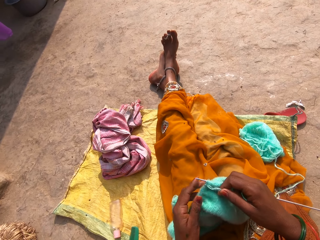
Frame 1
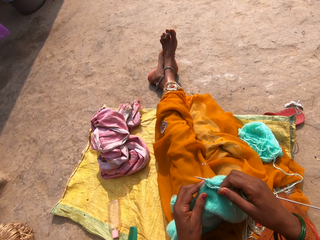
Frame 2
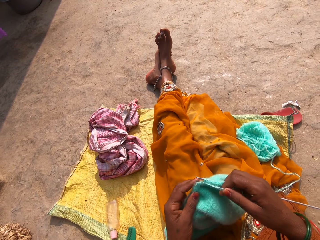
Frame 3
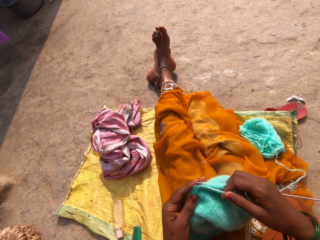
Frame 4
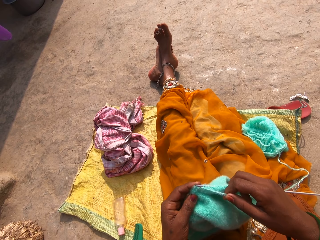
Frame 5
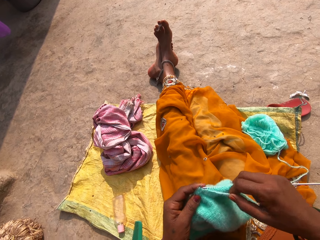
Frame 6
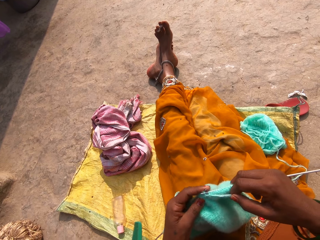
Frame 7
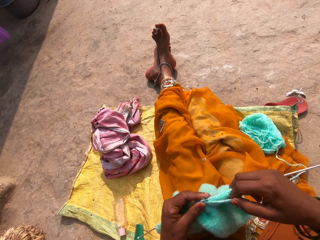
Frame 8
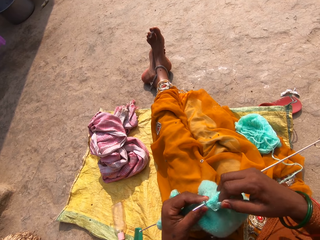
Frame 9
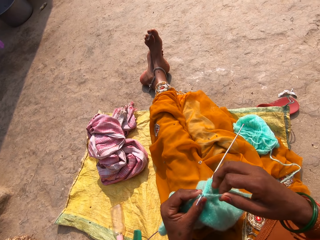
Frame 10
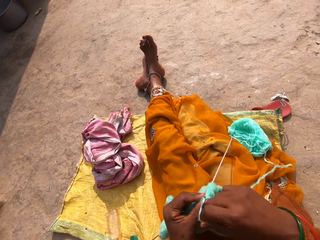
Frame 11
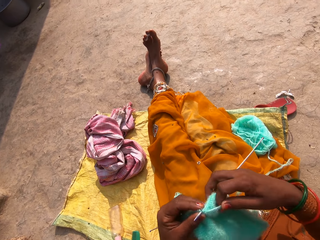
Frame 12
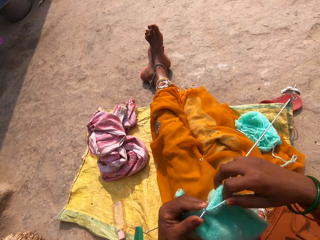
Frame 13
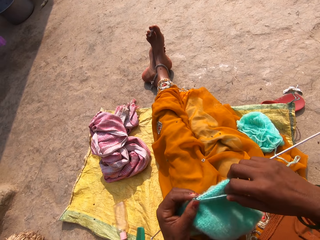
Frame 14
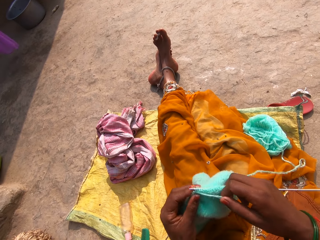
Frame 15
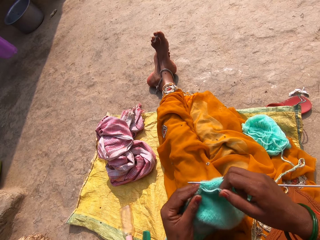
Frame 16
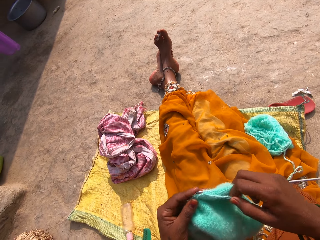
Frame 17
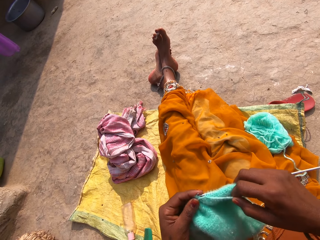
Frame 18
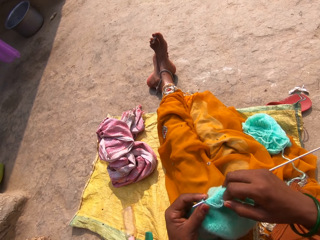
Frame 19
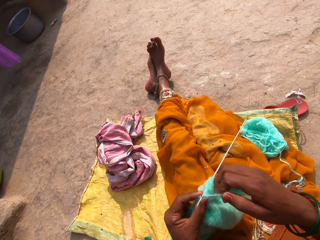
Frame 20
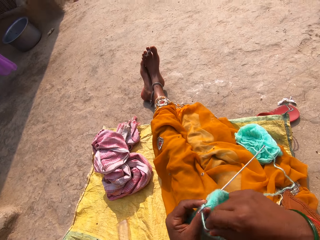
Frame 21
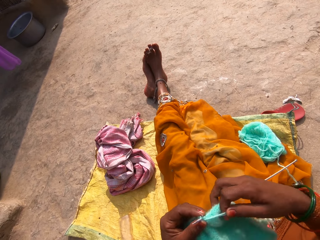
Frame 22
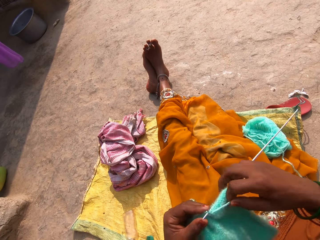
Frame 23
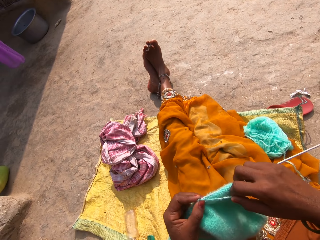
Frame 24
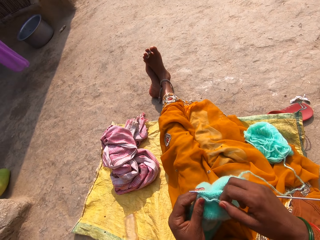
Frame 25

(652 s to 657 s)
A person passes by.

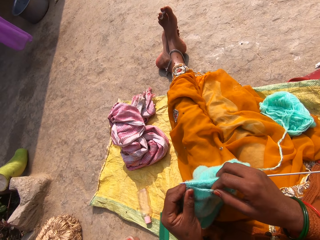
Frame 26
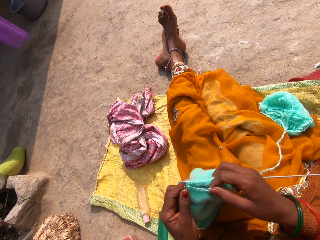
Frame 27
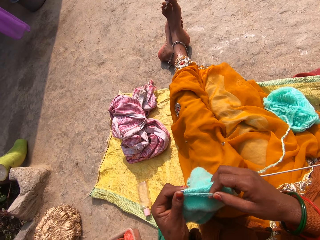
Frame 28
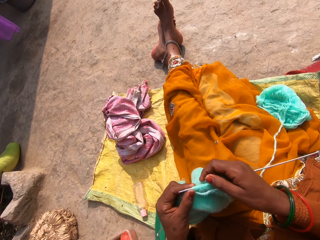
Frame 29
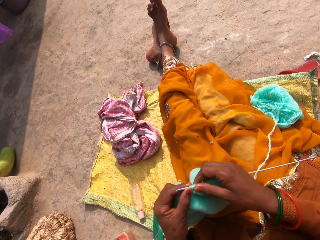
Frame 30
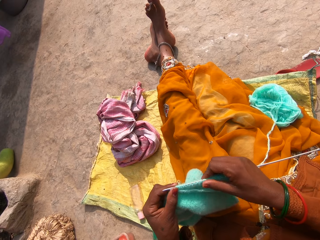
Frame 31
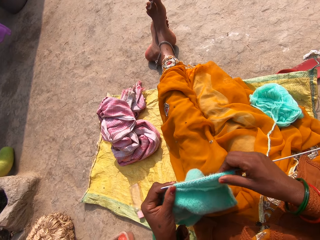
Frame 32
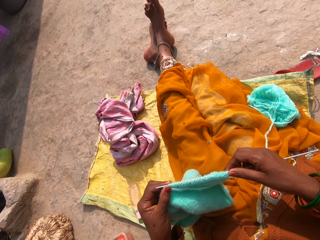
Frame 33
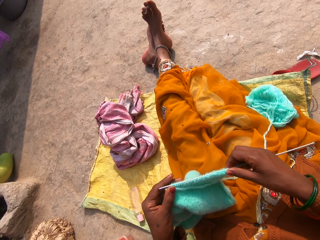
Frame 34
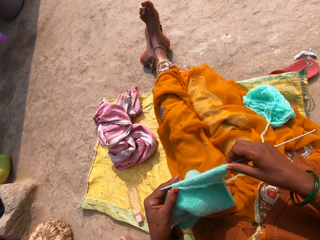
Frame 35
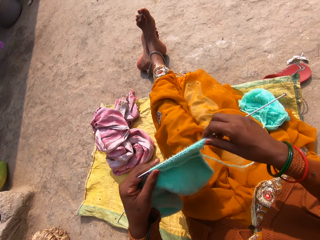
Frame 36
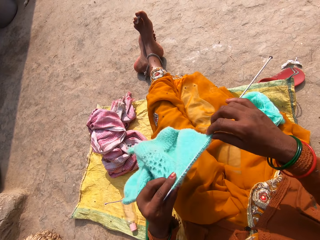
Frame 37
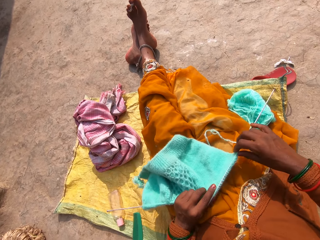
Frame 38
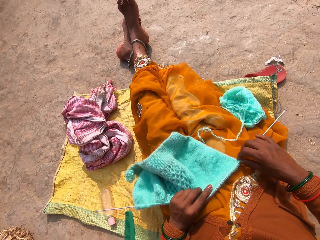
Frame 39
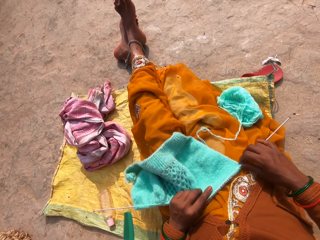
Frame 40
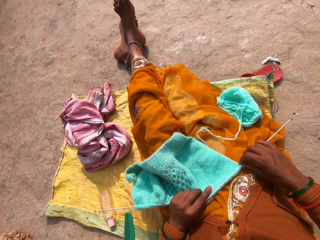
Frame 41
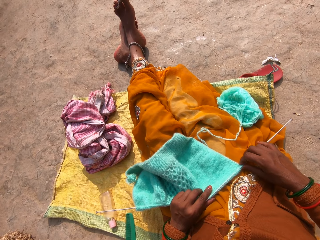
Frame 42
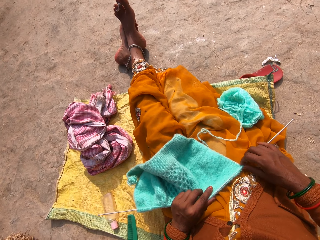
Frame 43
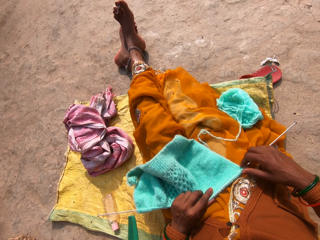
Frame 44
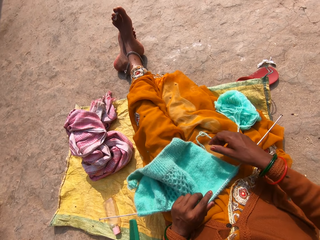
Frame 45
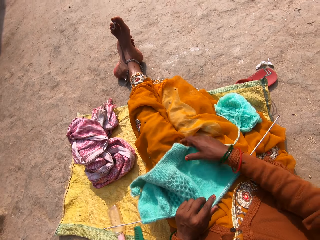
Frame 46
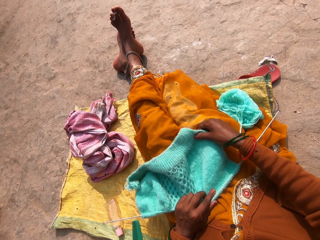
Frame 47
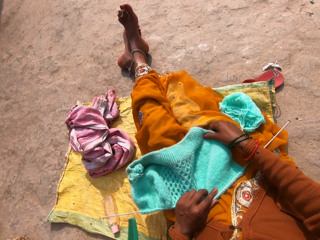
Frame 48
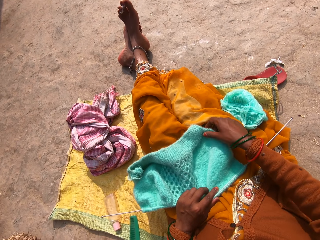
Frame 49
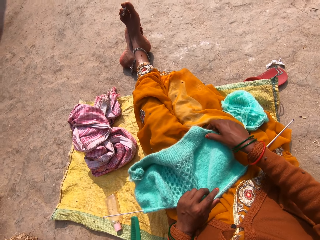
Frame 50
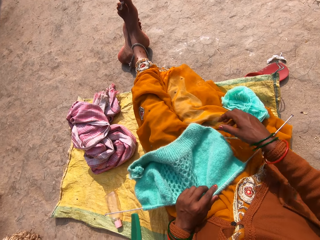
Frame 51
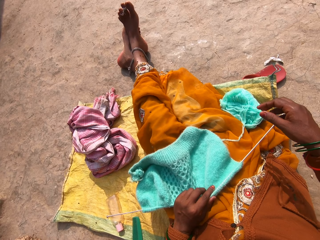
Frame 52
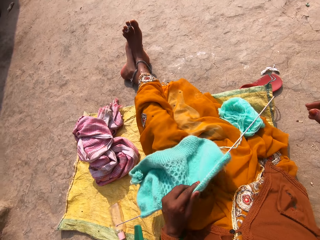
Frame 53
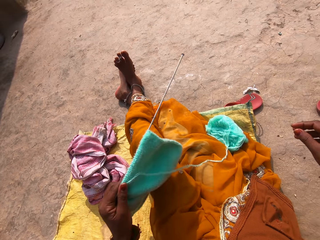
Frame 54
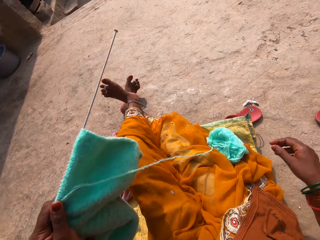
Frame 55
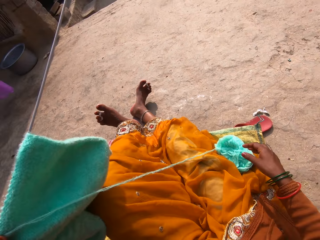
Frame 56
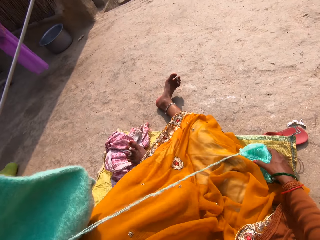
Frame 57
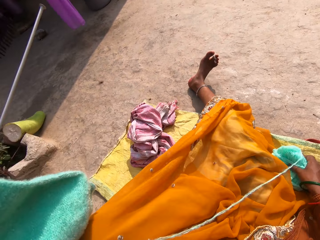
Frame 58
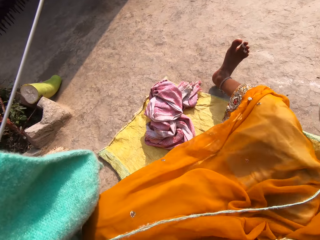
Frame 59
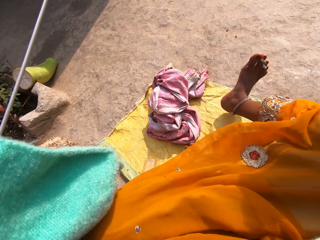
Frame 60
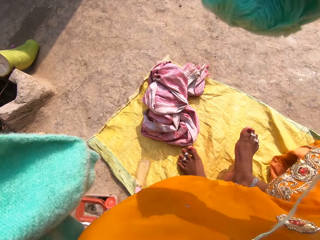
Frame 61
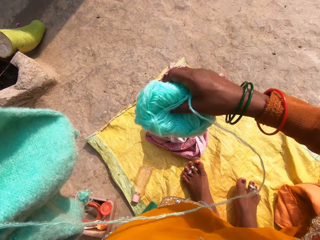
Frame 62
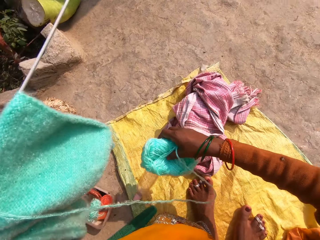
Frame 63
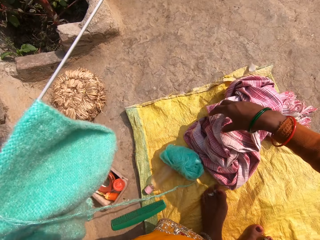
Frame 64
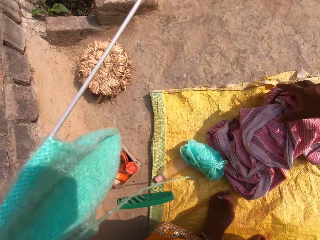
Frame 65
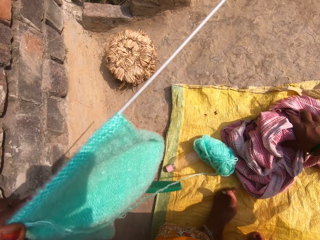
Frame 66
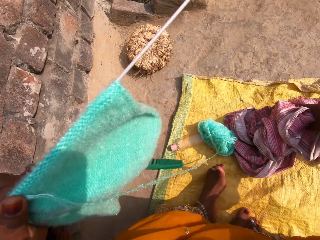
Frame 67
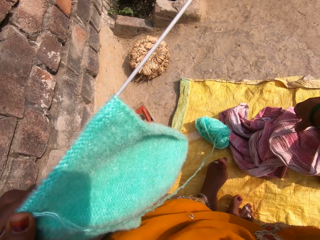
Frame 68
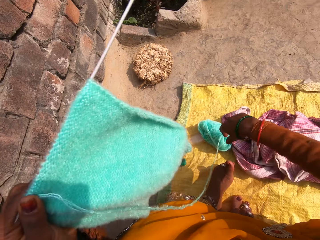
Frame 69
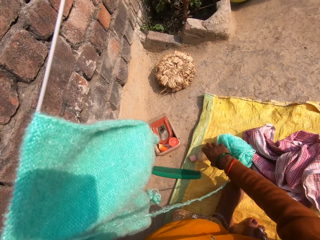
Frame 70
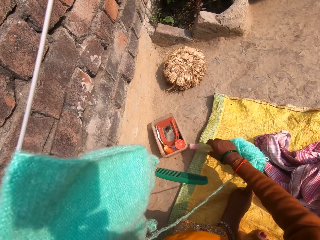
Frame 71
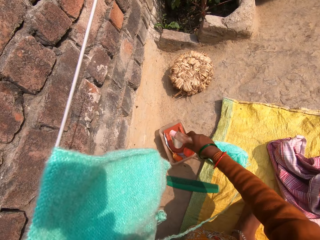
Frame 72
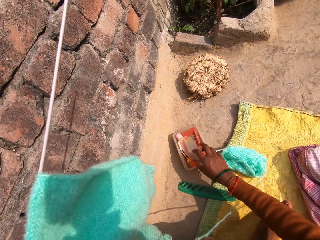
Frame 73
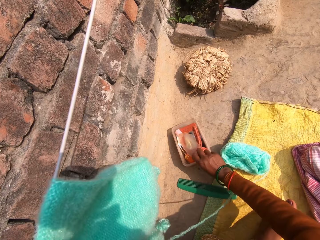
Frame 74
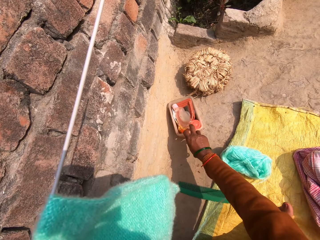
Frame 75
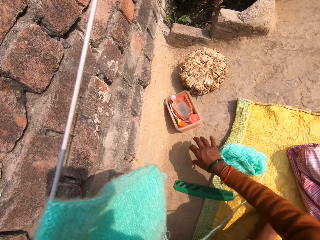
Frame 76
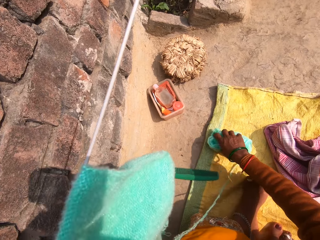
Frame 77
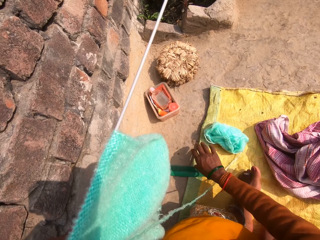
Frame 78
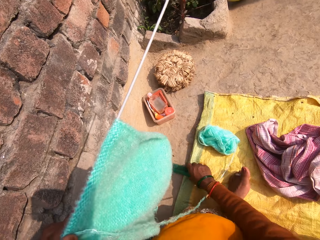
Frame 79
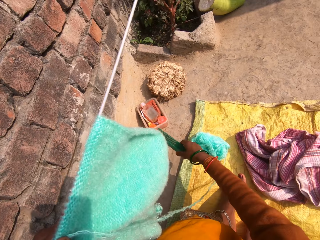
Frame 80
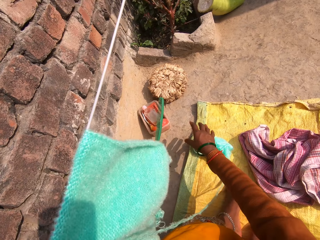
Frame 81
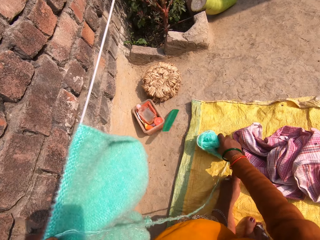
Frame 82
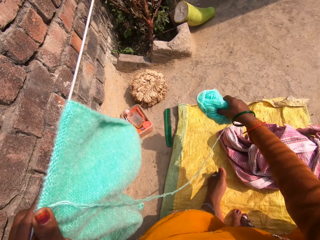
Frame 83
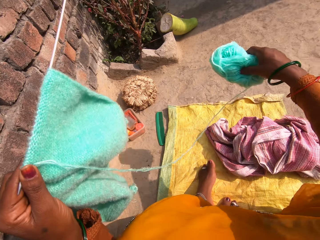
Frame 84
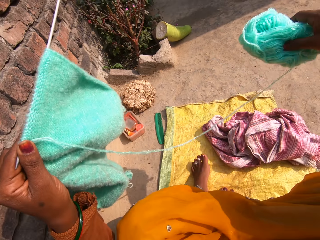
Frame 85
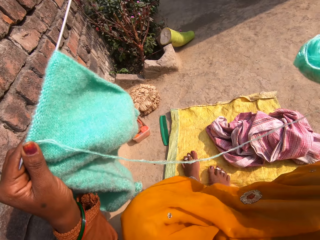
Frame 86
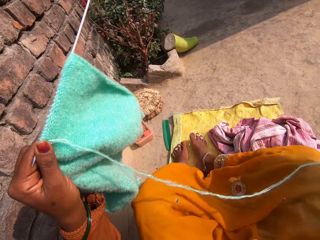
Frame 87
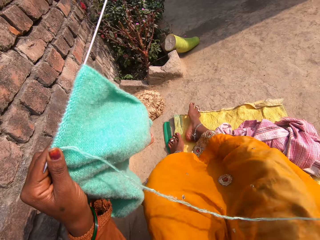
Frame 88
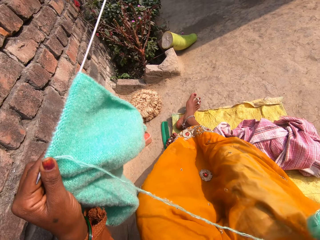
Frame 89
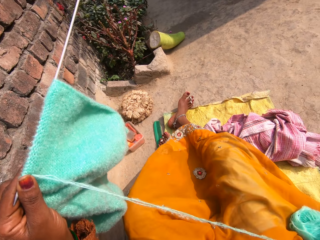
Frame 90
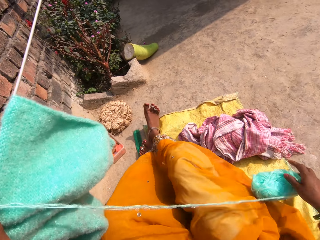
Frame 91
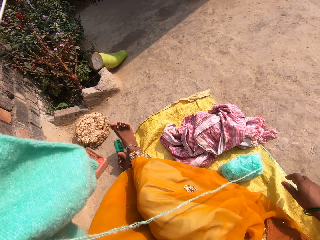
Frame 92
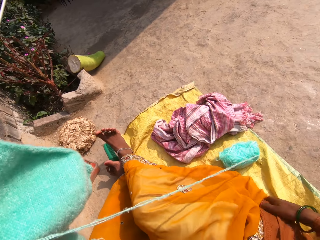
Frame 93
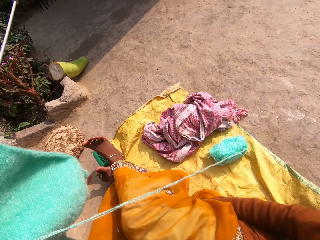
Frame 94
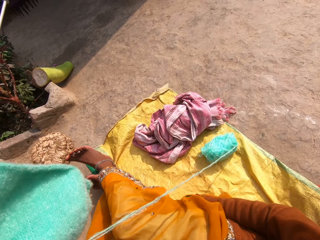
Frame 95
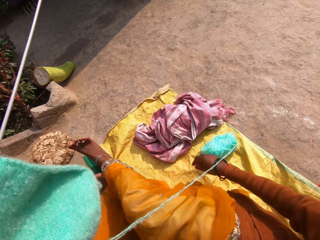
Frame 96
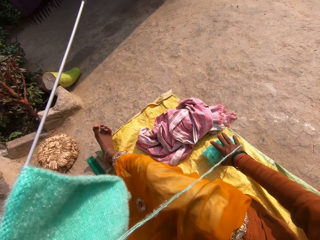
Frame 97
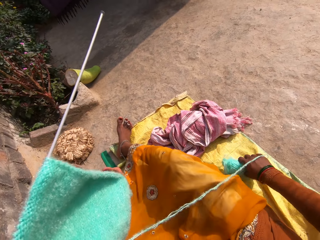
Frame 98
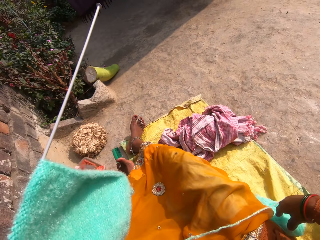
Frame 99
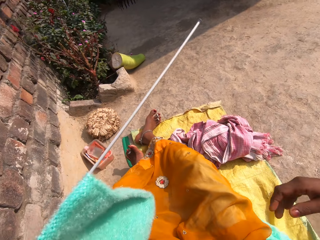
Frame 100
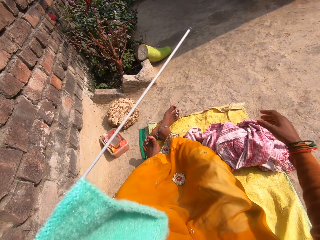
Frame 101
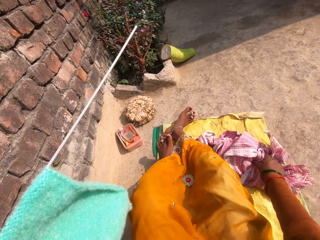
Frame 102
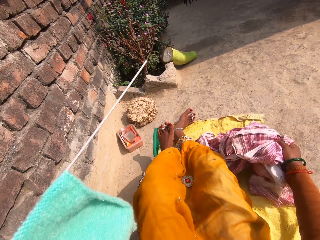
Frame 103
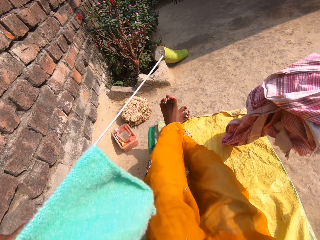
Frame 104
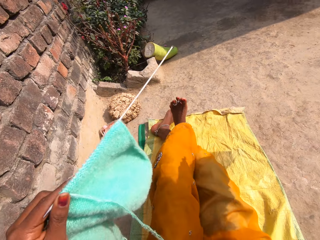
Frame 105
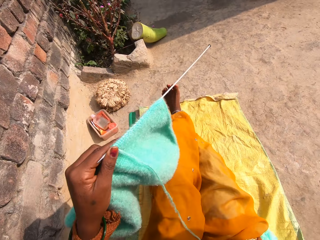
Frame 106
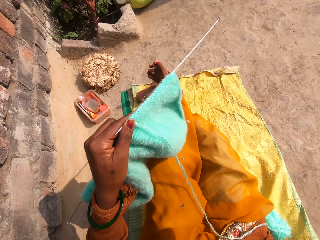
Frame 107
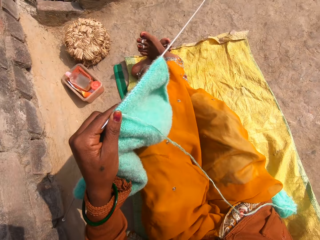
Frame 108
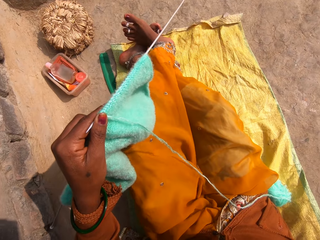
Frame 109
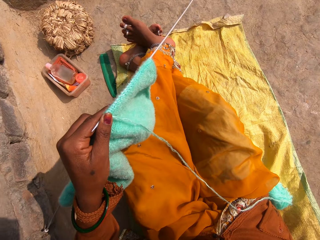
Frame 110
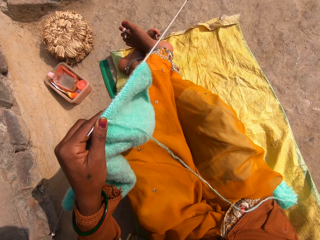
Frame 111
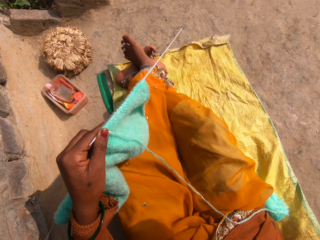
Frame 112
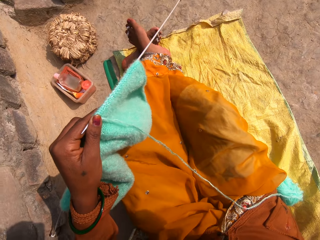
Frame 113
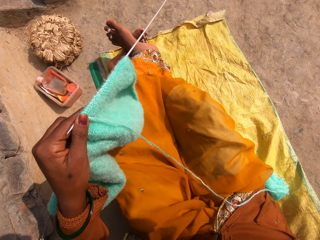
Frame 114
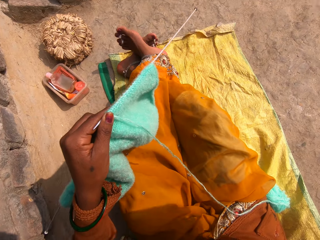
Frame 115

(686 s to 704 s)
The camera wearer stretches the fabric on the knitting wool by her right hand. She turns the fabric. She stretches the fabric by her right hand. She raises the cloth. She picks the knitting wool by her right hand. She stands up. She drops the knitting wool down. She picks the shawl and drops the shawl down. She holds the bottle. She drops the bottle into the tool box. She pushes the tool box. She touches the knitting wool. She picks the tin comb. She drops the tin comb into the container. She picks the knitting wool. She drops the knitting wool down. She touches her cloth. She moves the knitting wool. She holds the shawl. She picks up the material. She puts the shawl behind her.
